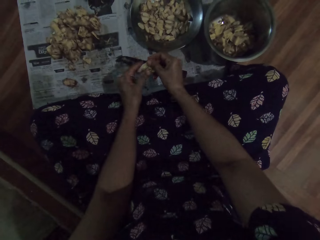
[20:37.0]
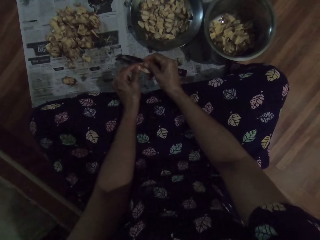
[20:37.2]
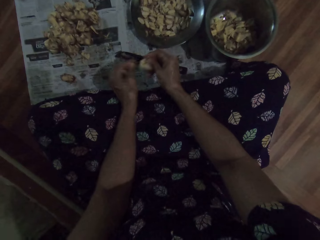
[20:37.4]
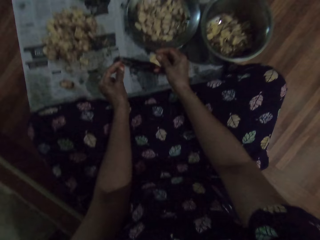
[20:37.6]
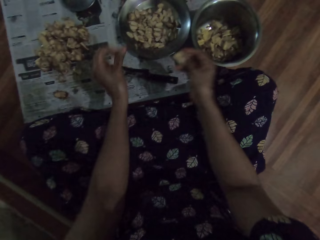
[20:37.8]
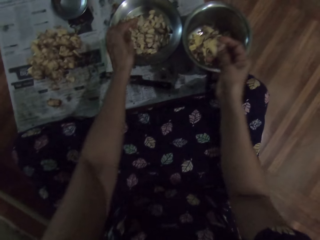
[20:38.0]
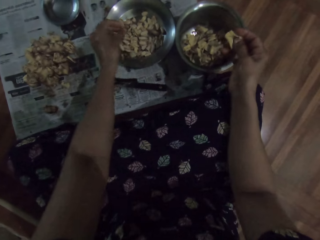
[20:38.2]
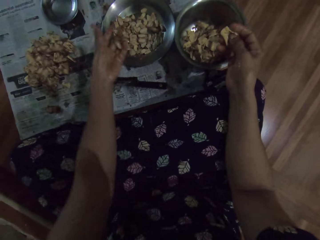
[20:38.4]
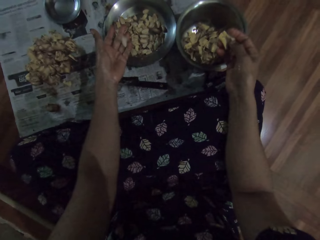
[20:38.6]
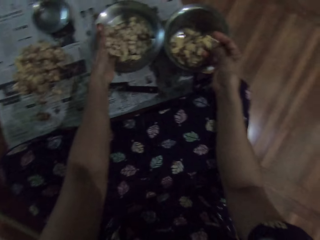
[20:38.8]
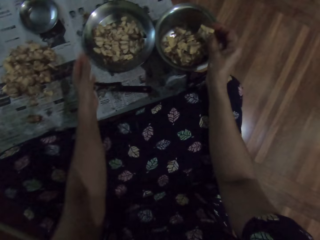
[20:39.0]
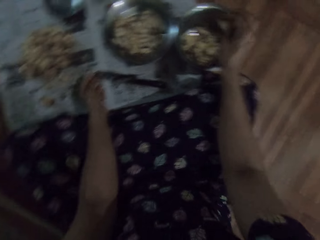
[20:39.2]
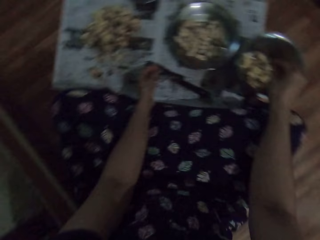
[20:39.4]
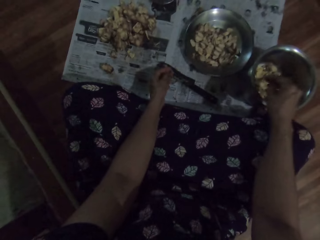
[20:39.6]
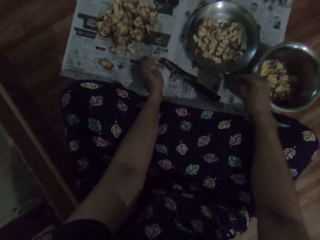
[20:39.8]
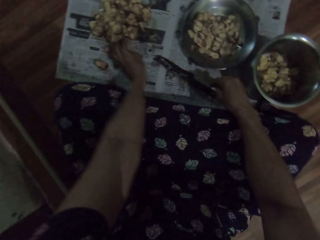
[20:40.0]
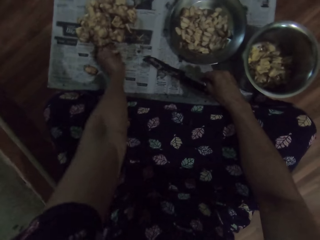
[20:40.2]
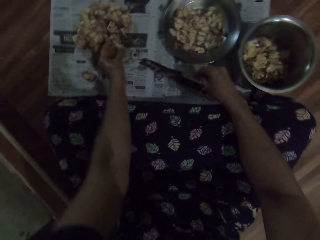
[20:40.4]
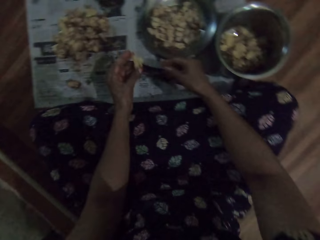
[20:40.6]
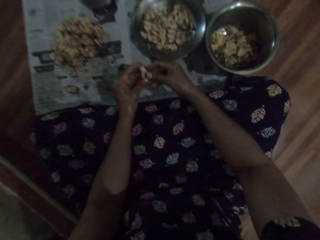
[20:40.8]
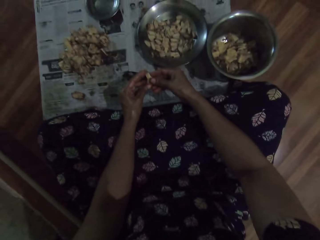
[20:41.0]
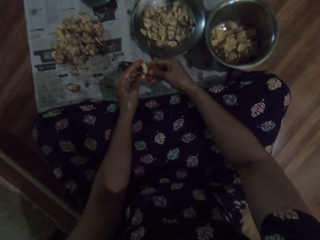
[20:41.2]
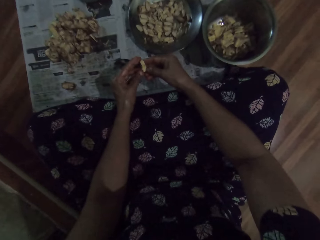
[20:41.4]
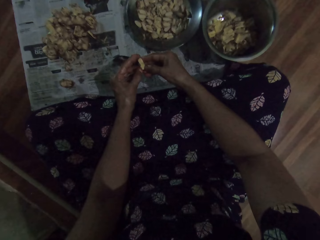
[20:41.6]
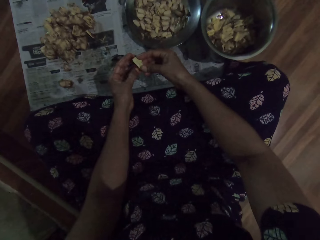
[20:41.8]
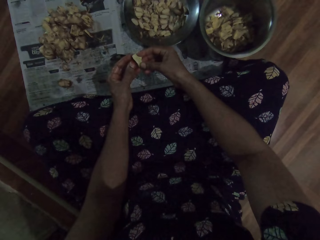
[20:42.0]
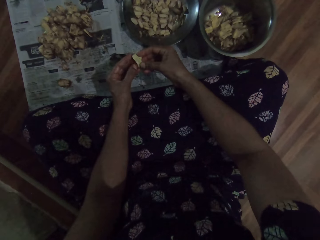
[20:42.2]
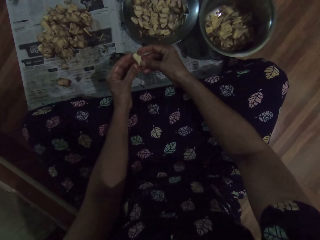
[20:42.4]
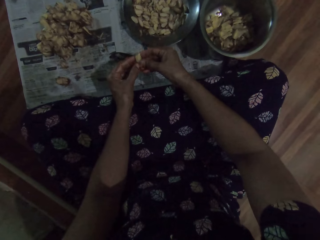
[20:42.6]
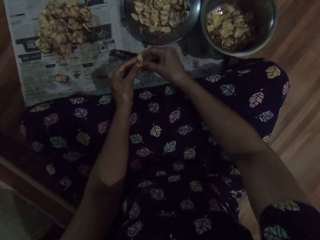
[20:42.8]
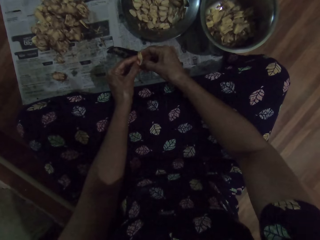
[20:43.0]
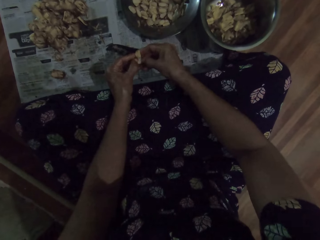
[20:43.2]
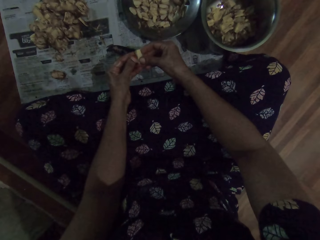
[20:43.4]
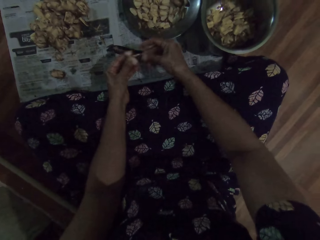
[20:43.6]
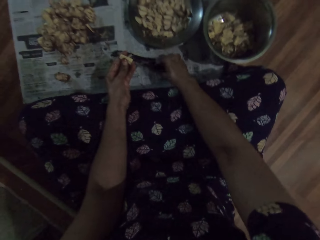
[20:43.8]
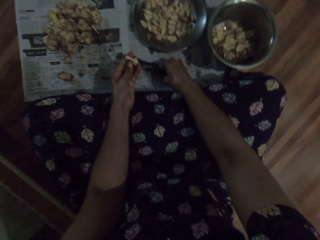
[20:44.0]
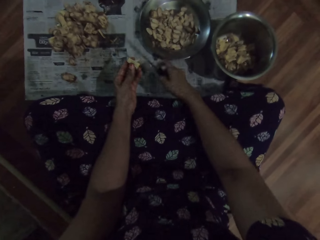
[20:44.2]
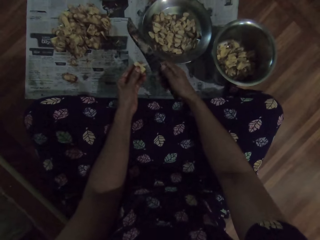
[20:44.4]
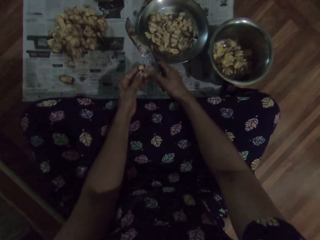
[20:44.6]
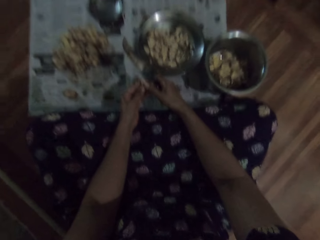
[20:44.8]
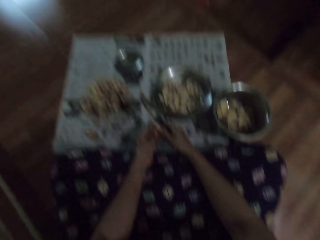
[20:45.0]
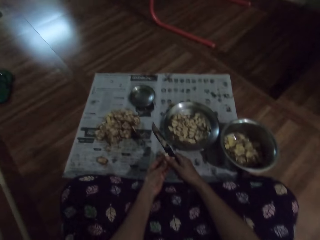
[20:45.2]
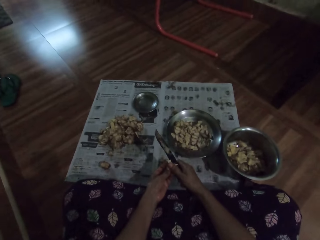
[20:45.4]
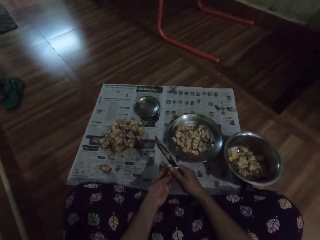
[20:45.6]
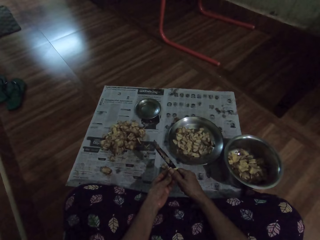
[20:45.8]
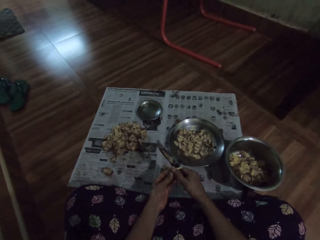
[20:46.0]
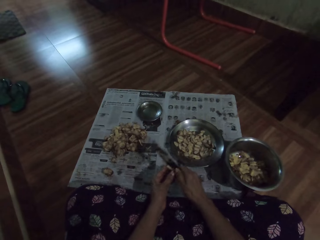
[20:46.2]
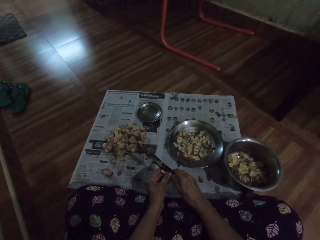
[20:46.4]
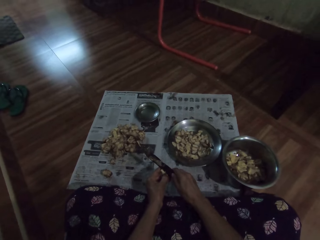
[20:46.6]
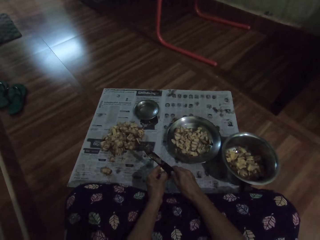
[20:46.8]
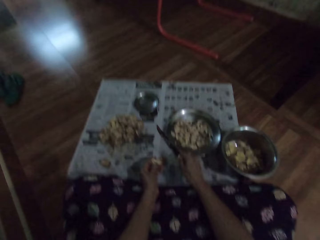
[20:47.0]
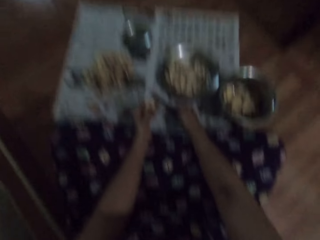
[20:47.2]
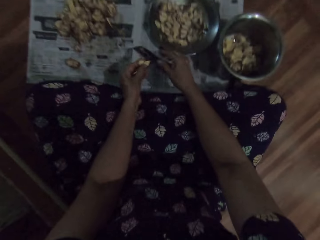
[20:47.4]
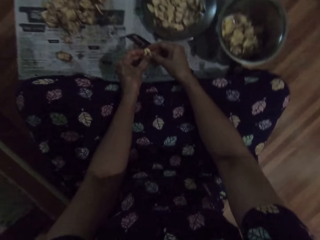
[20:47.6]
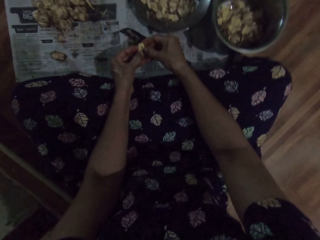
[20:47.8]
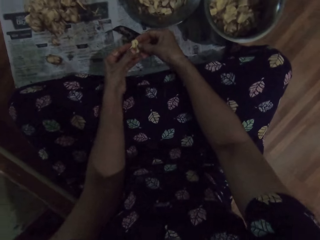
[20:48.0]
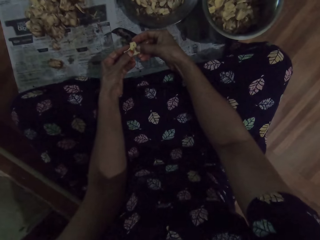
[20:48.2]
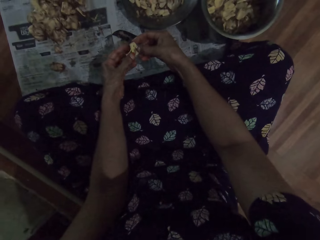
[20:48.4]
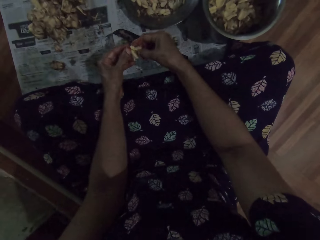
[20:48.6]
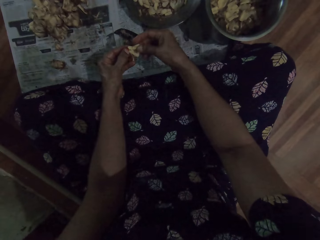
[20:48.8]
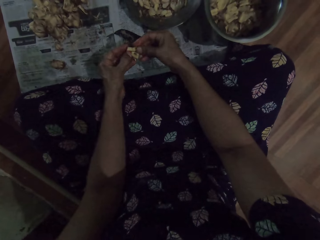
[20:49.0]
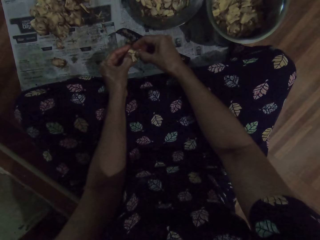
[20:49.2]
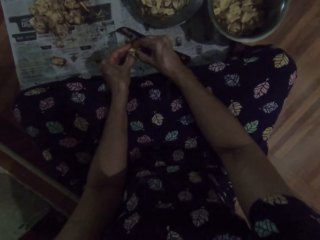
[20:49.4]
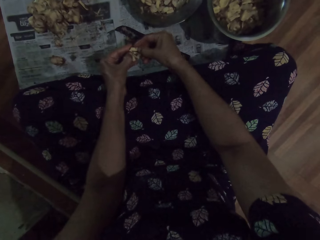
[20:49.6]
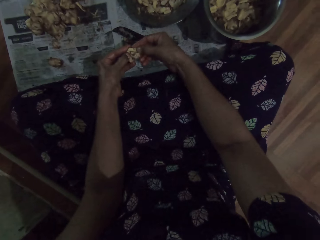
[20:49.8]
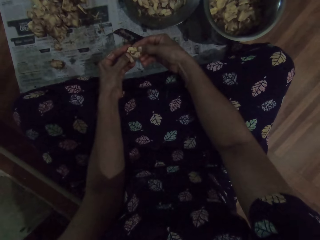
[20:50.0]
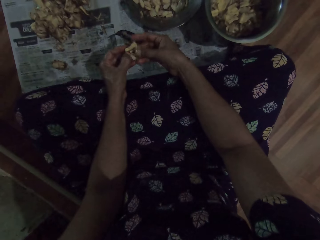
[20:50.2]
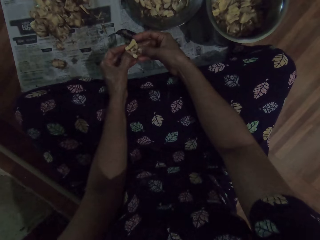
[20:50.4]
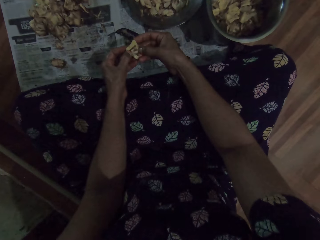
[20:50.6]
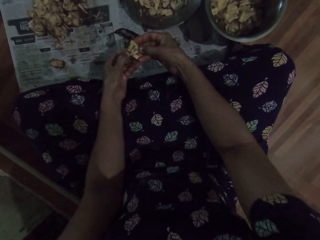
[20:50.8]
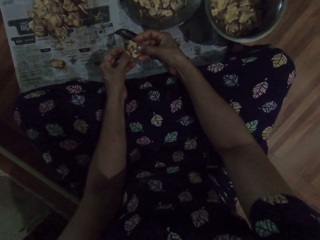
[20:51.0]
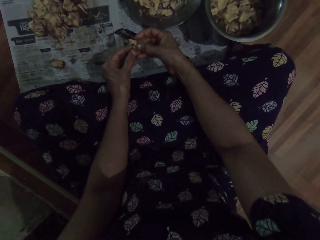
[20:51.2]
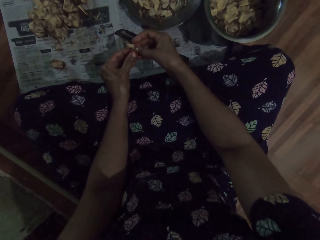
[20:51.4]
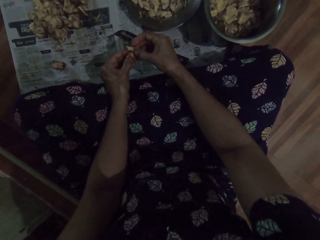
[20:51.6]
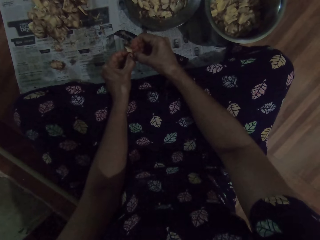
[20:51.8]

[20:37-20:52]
The camera wearer drops the garlic clove or sapote fruit in the plate on the floor with her left hand. She places the seed in the basin. She drops the garlic clove in the plate on the floor with her left hand again. She drops the garlic clove in the plate on the floor with her right hand. She throws the dirt. She picks up the garlic clove on the floor with her left hand. She peels the garlic clove with her hands. She picks up the knife from the floor with her right hand. She cuts the garlic clove in her left hand with the knife in her right hand. She drops the knife on the floor with her right hand. She peels the garlic clove with her hands. She peels the sapote fruit.

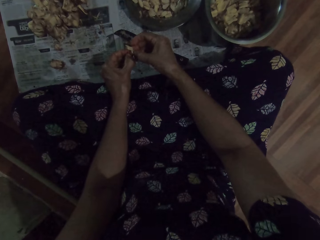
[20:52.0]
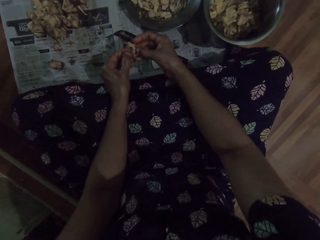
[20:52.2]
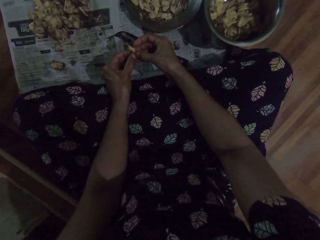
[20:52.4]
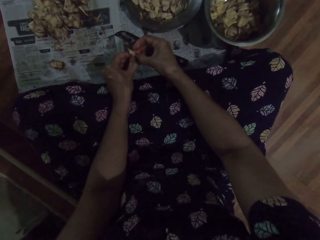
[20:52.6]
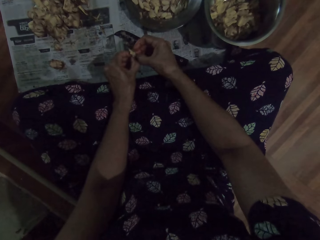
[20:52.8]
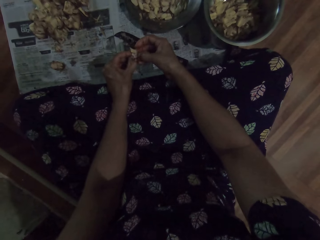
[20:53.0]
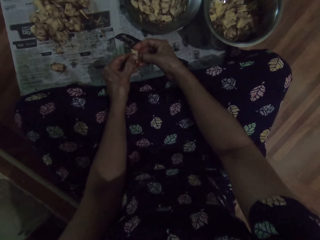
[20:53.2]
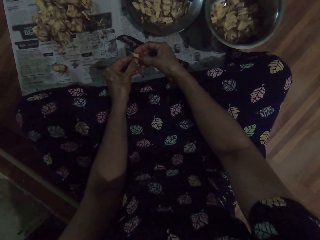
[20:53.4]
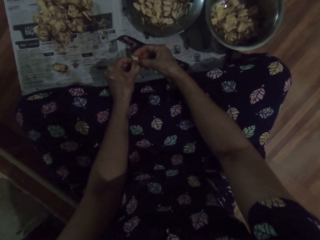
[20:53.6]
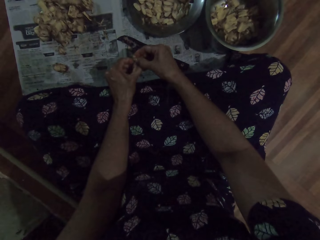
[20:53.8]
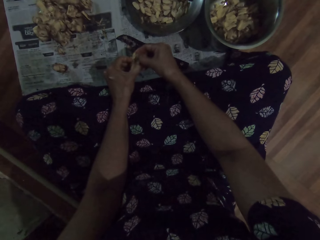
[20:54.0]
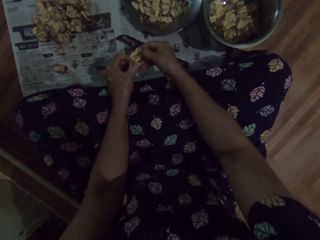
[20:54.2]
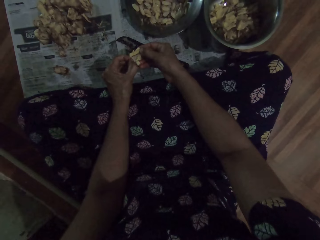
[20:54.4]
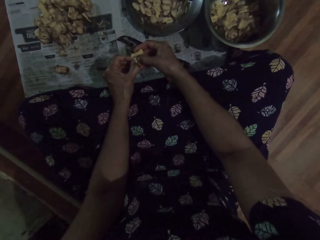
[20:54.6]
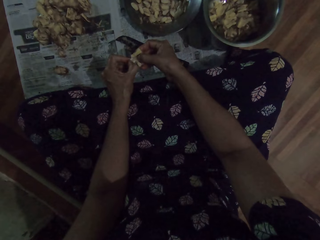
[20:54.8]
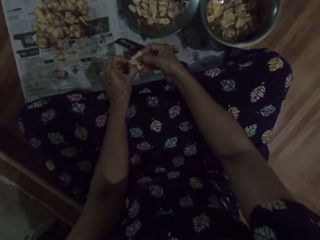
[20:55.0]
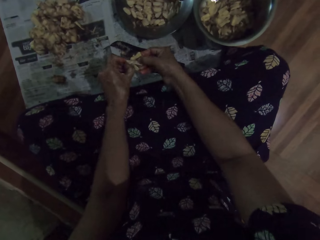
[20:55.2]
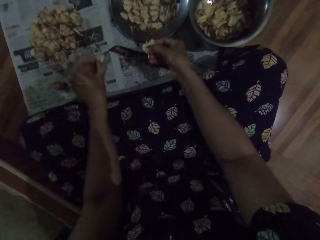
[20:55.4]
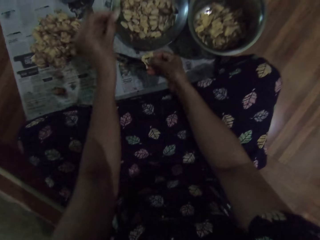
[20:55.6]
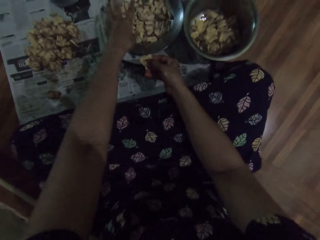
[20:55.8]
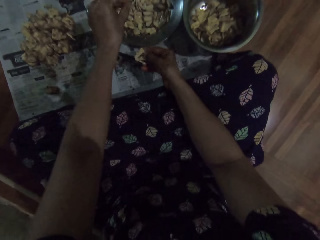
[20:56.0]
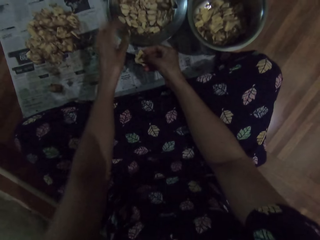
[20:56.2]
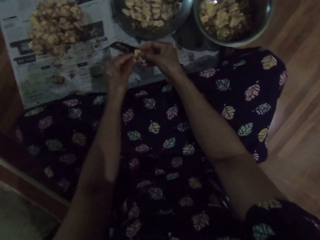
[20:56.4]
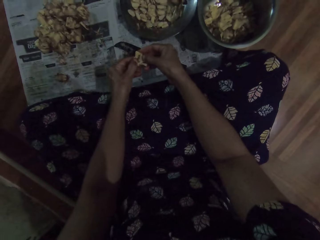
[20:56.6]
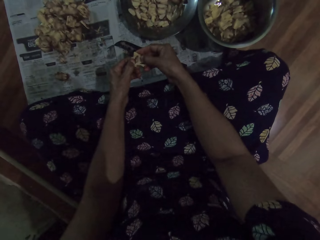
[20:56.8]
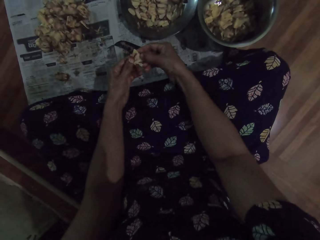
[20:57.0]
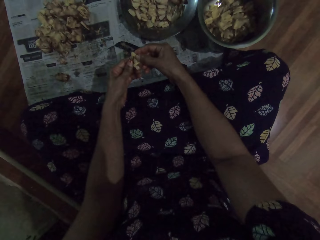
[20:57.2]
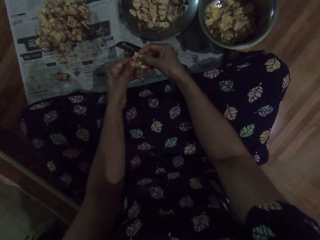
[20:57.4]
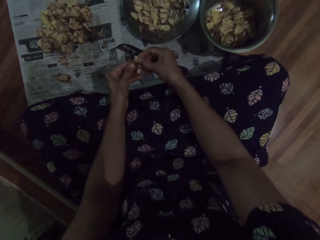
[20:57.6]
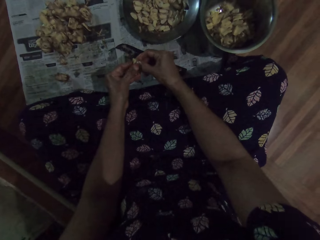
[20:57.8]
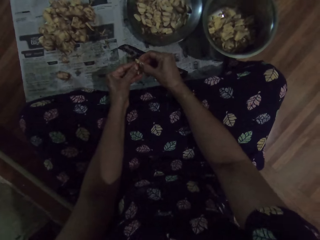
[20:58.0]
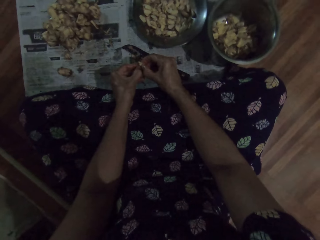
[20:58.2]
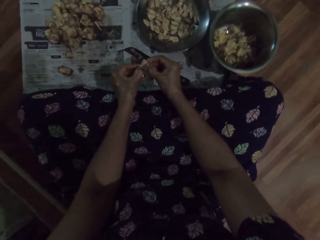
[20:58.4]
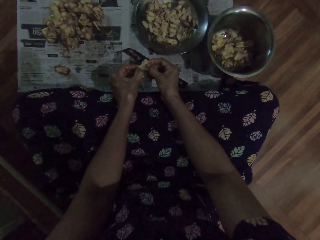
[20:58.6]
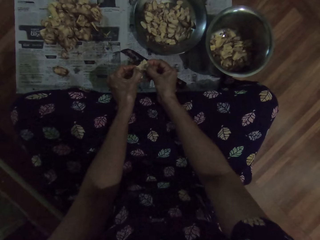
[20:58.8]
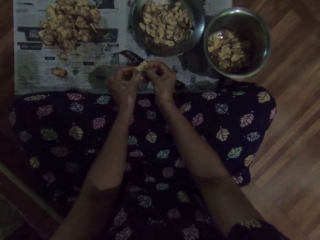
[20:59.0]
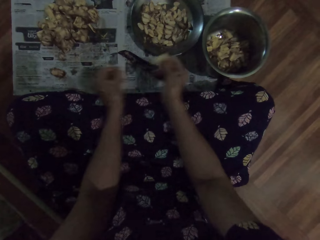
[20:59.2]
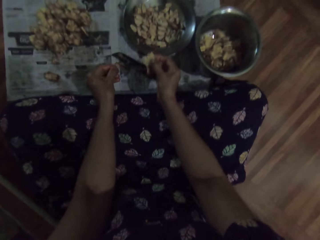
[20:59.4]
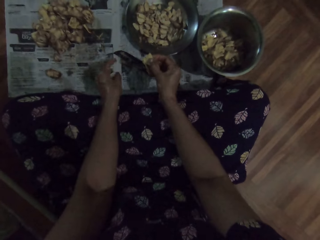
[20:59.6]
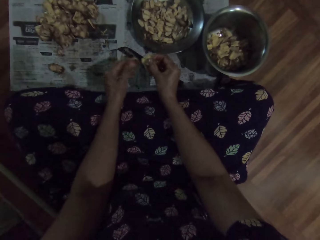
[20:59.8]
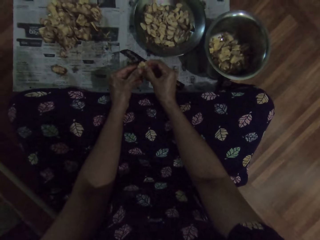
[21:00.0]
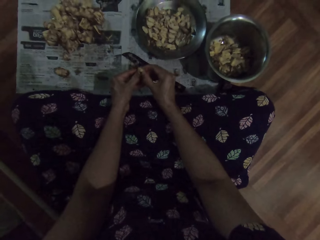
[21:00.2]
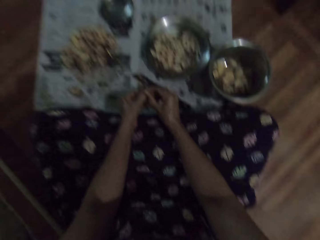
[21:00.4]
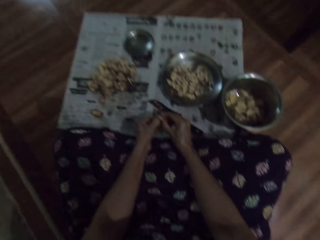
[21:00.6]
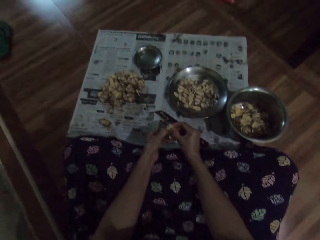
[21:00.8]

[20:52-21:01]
The camera wearer drops the garlic clove in the plate on the floor with her left hand. She places the seed in the basin. She peels the garlic clove with her hands.
